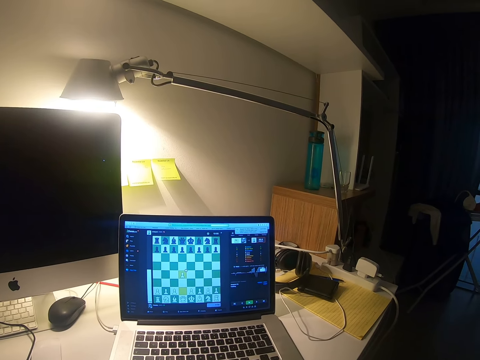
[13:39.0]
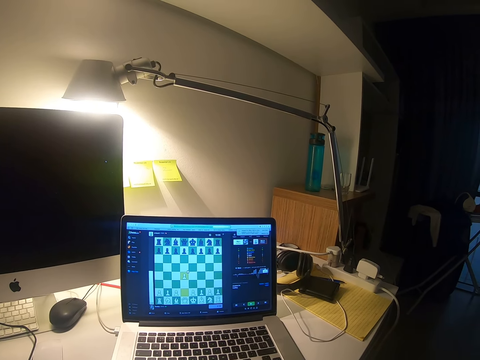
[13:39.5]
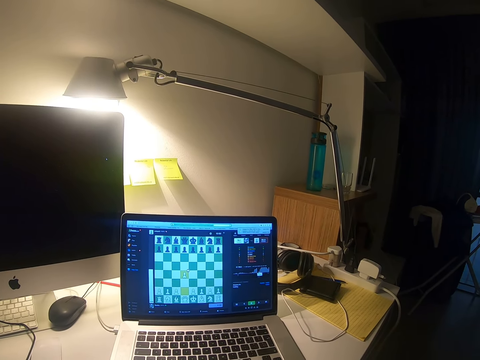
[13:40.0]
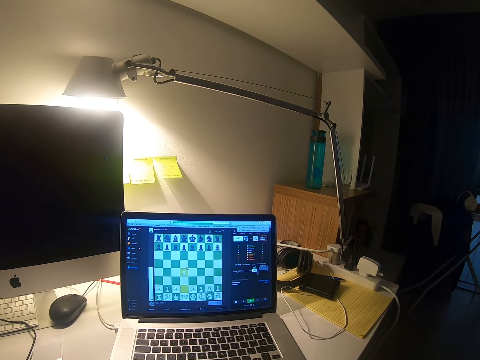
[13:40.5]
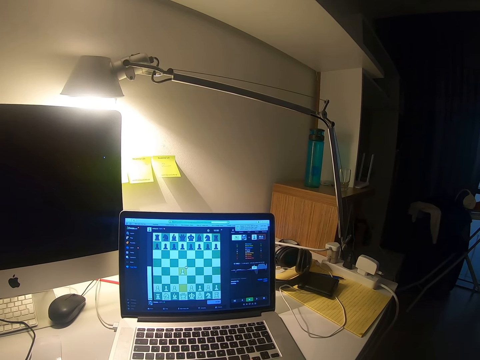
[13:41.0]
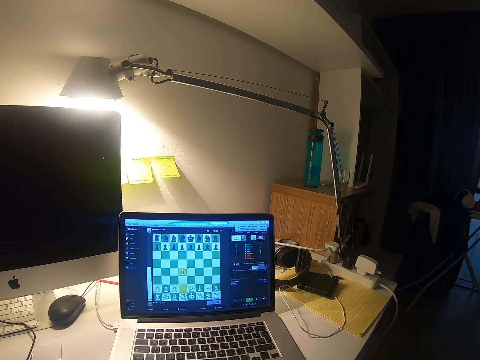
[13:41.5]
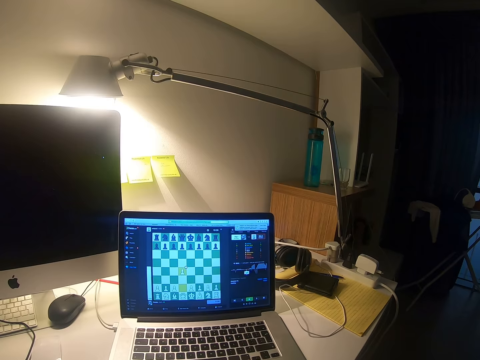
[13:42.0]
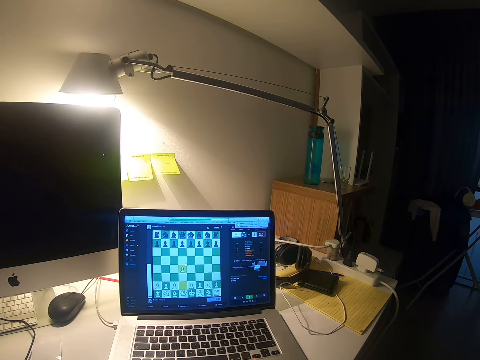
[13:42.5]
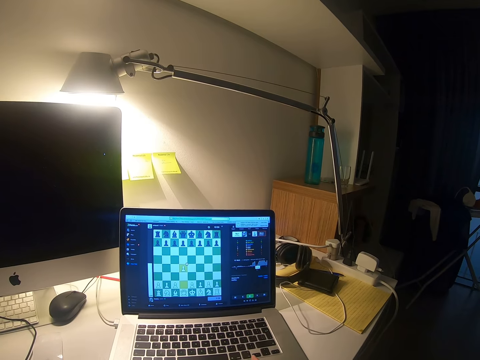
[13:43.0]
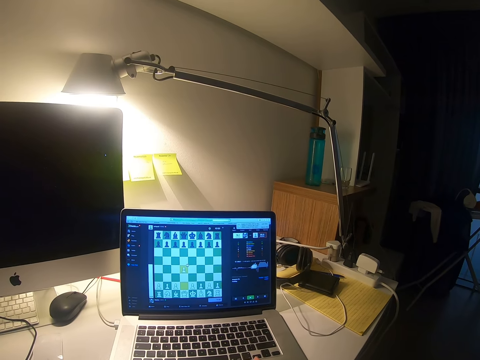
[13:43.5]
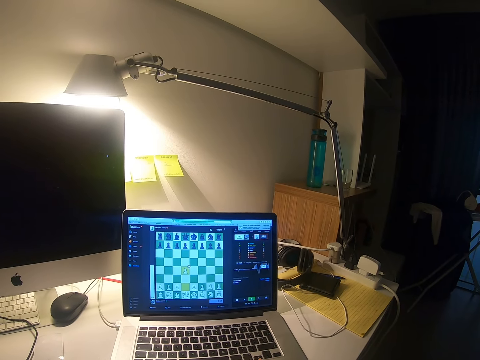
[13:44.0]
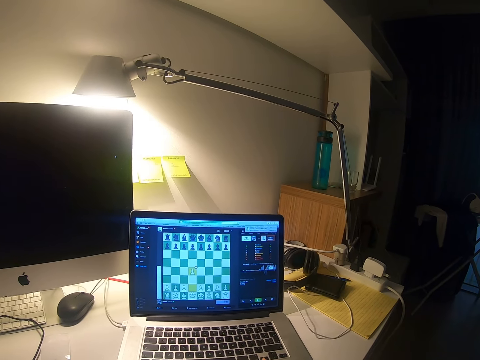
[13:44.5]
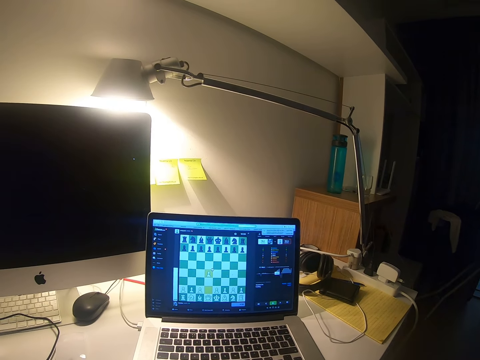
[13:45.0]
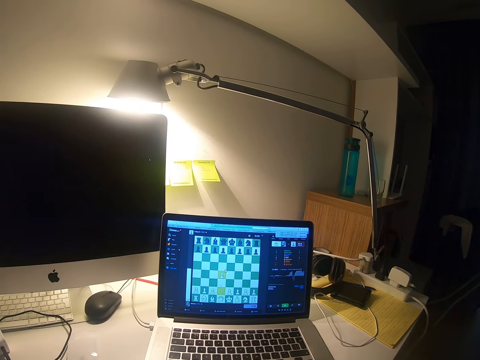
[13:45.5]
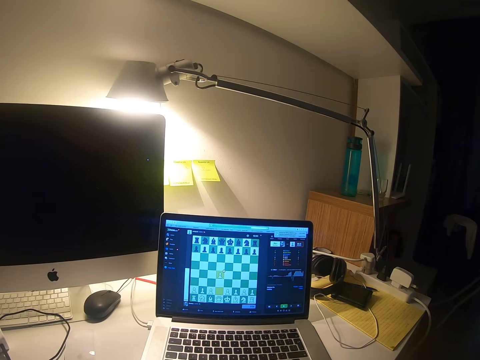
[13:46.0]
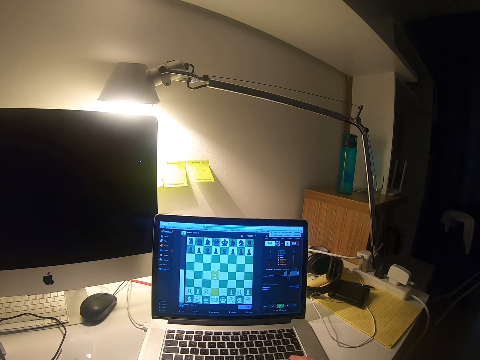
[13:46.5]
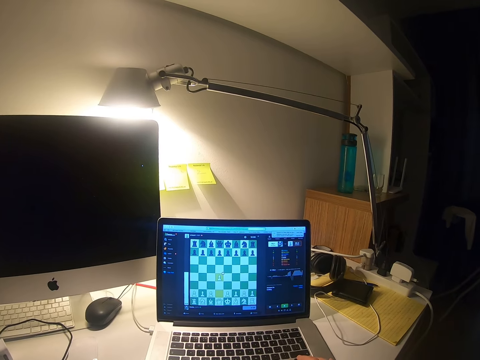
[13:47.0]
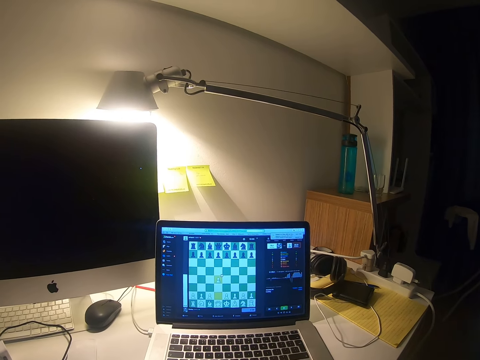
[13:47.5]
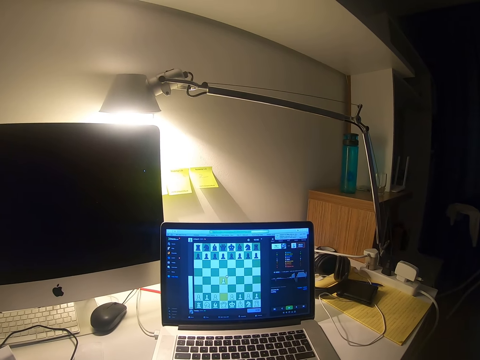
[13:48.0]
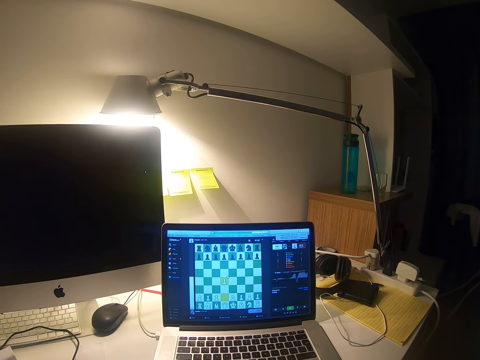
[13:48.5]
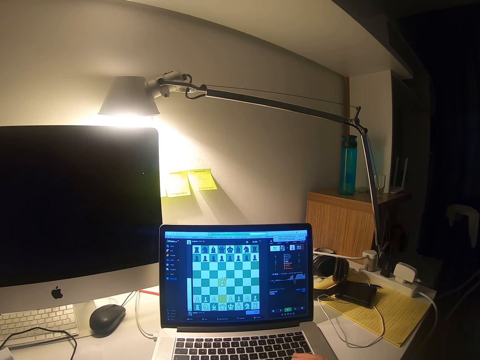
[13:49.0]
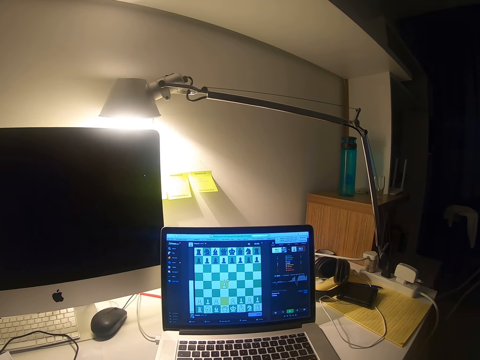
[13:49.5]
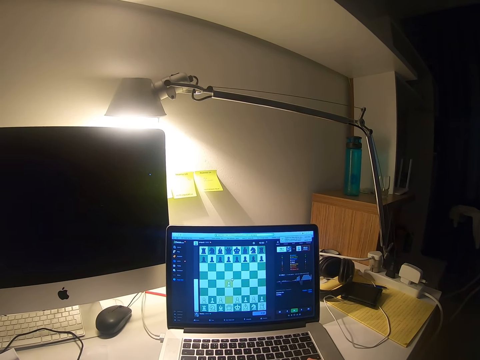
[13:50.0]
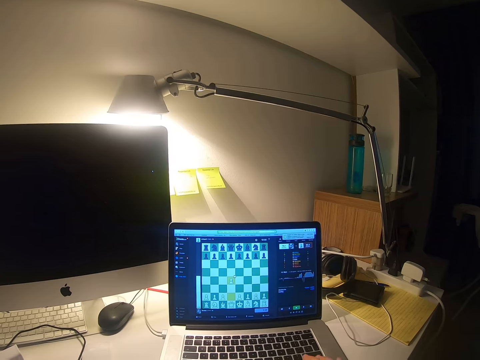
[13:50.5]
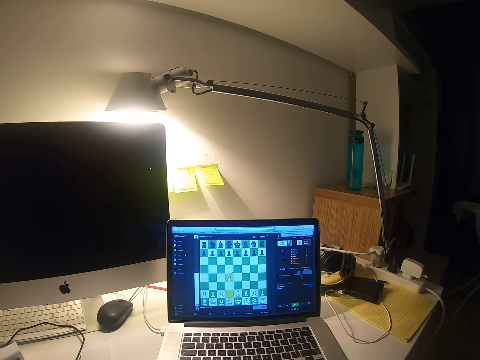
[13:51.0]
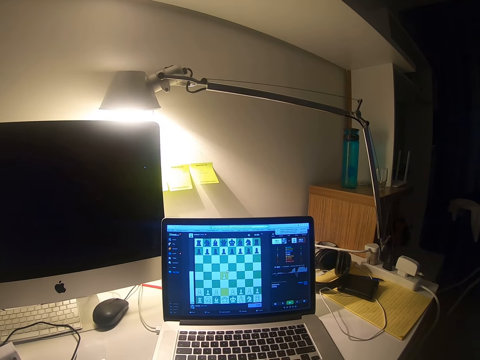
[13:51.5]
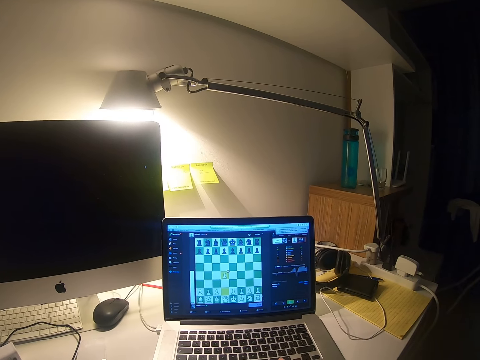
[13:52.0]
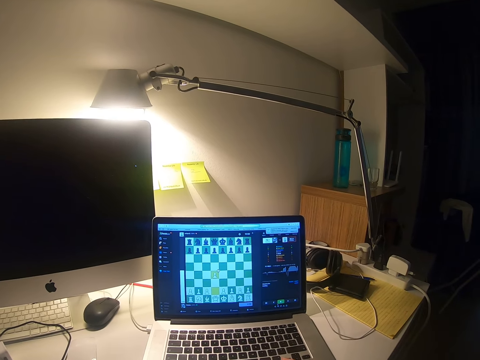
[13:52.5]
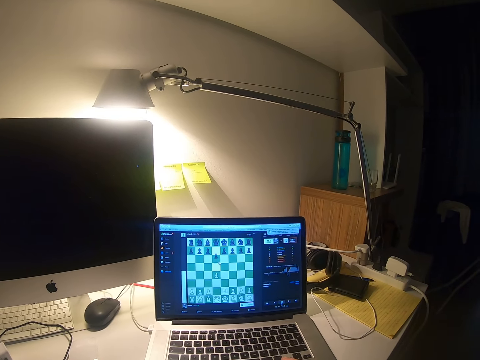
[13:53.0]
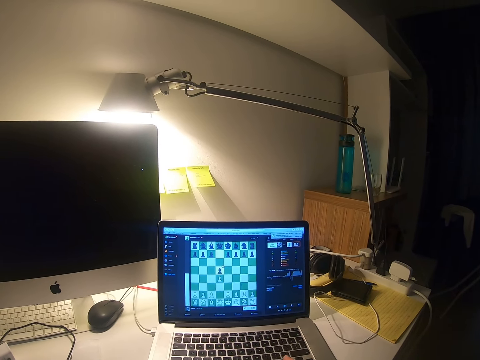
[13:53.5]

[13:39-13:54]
The camera wearer sways a hand.

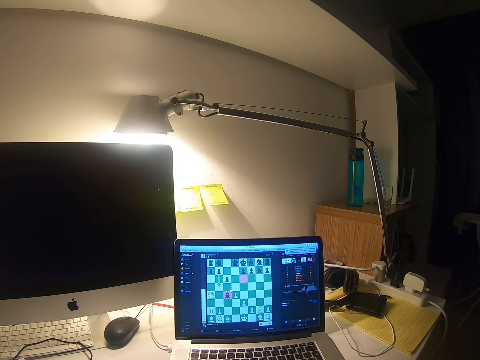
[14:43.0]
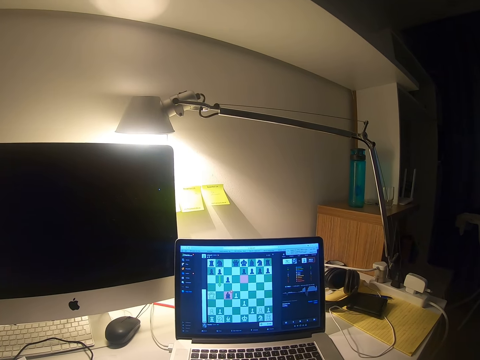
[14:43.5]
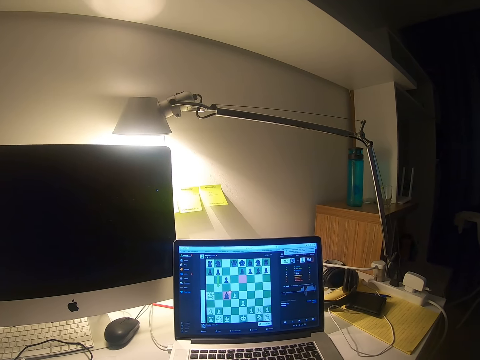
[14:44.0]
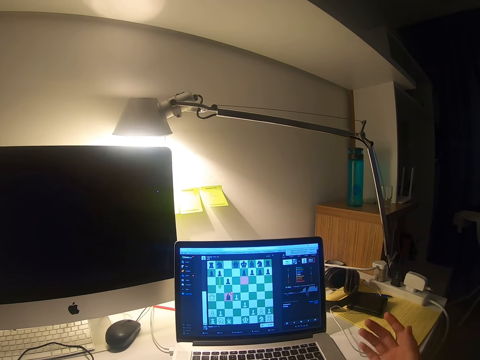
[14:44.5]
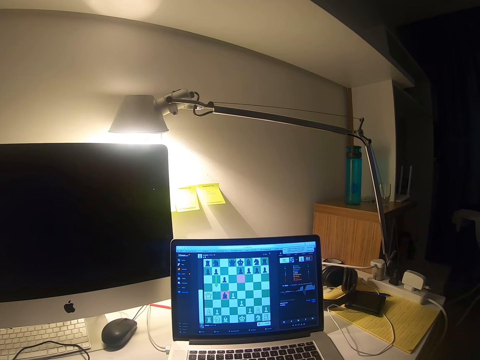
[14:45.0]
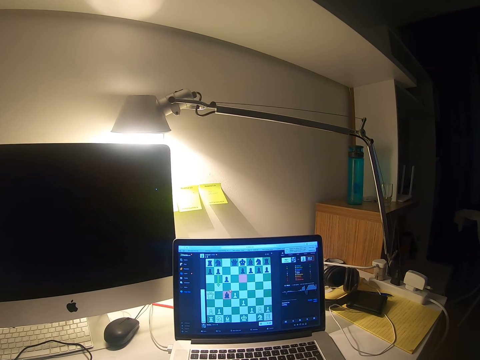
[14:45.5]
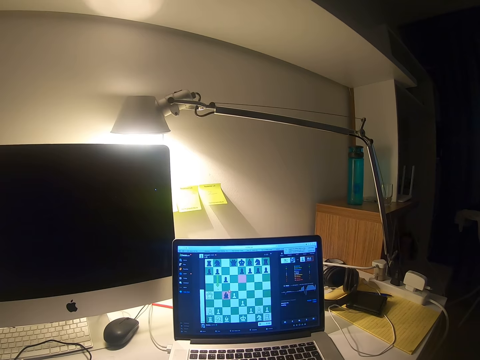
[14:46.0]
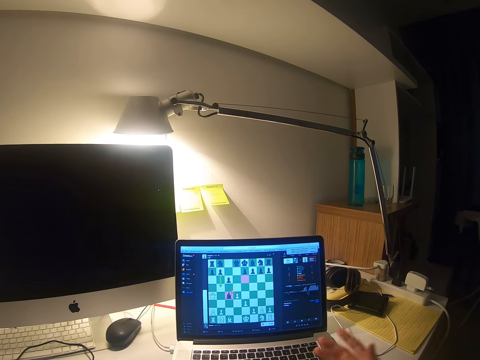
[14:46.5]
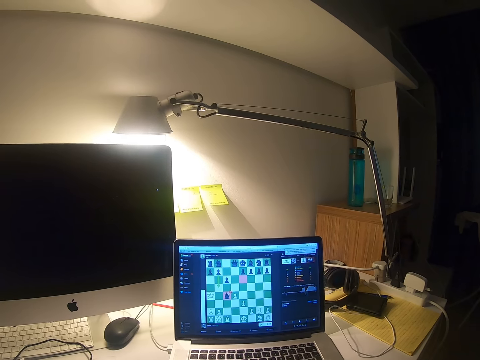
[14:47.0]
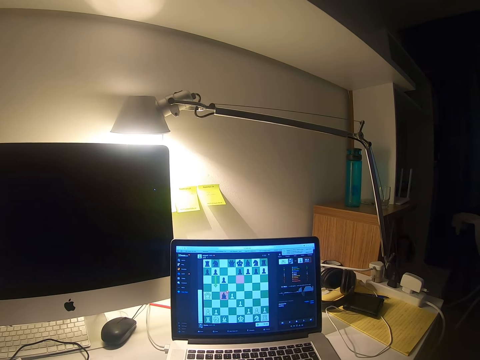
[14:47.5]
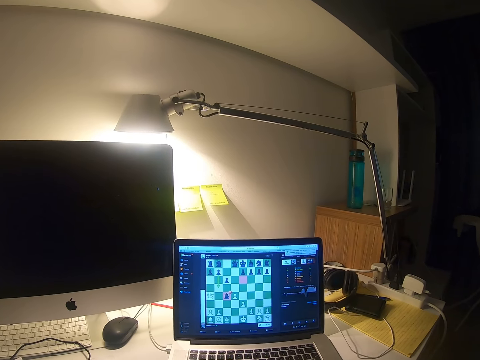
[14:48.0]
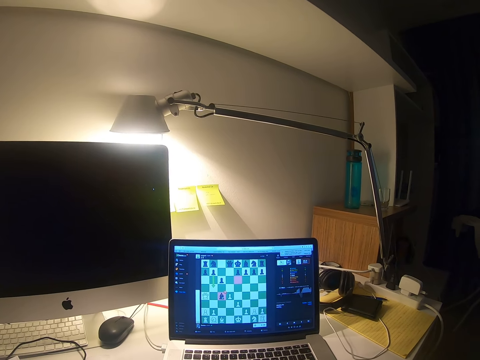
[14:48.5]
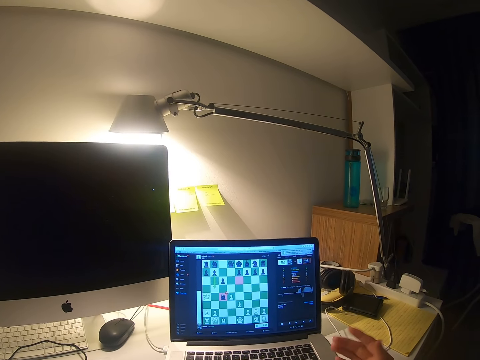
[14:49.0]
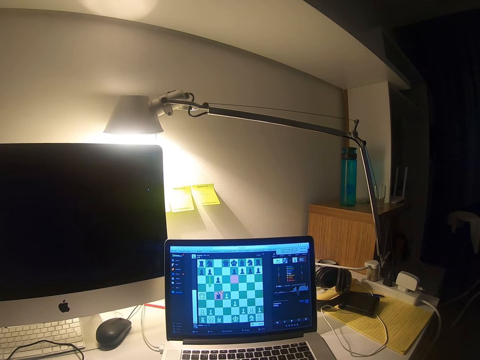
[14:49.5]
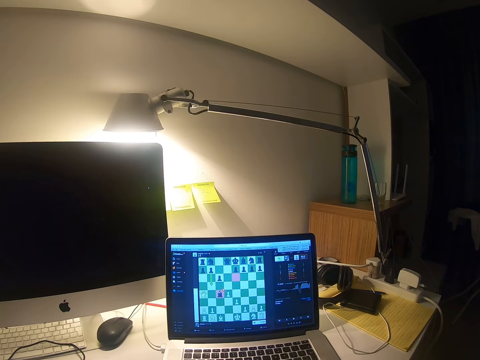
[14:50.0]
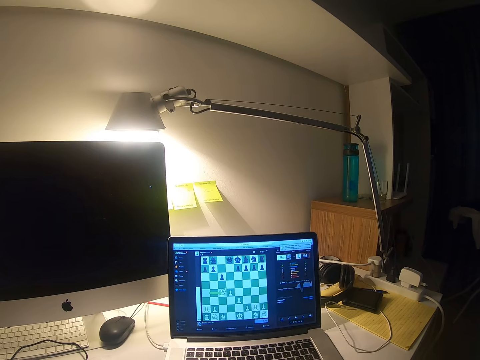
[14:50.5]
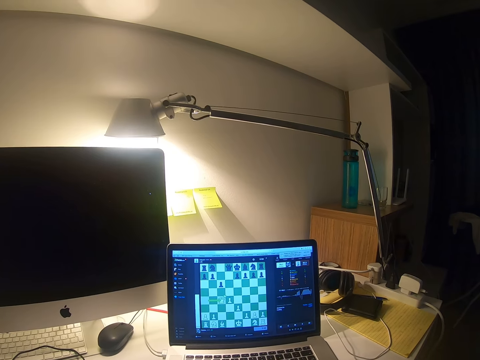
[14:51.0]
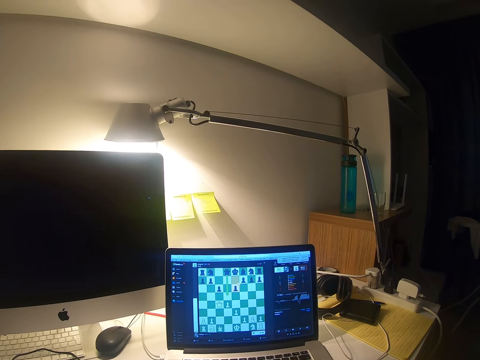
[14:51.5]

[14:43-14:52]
The camera wearer sways a hand. They sway the hand again.

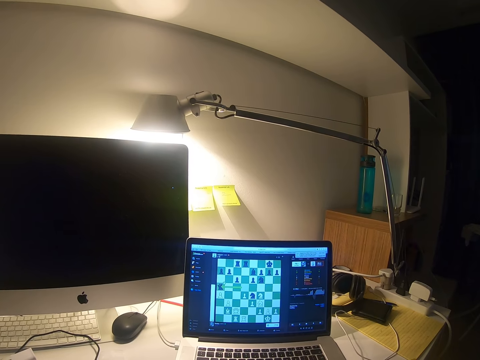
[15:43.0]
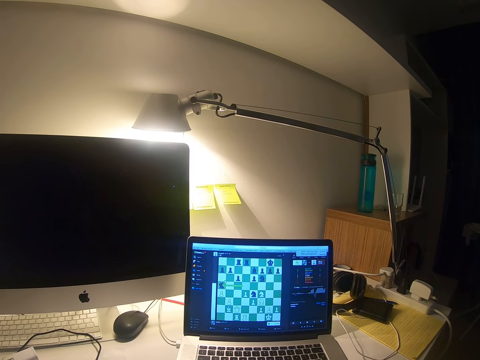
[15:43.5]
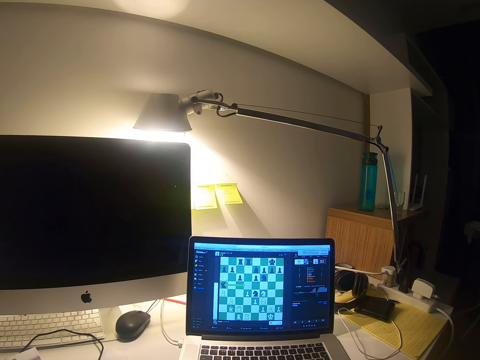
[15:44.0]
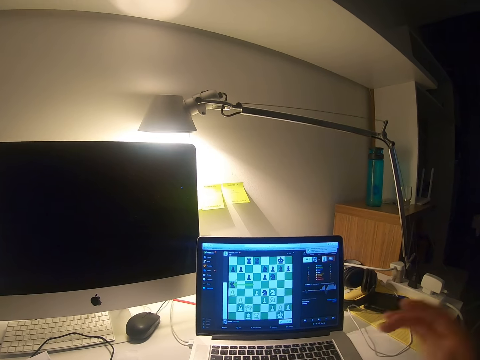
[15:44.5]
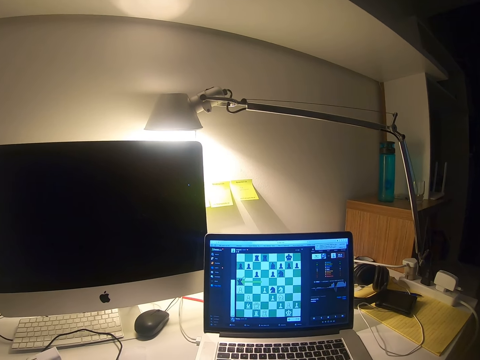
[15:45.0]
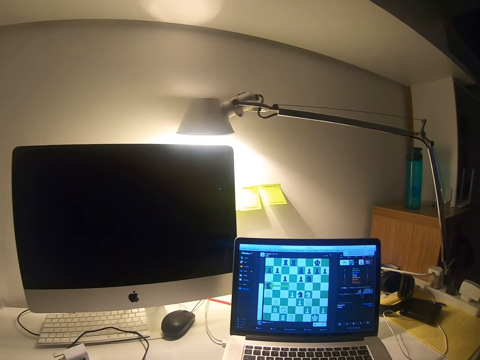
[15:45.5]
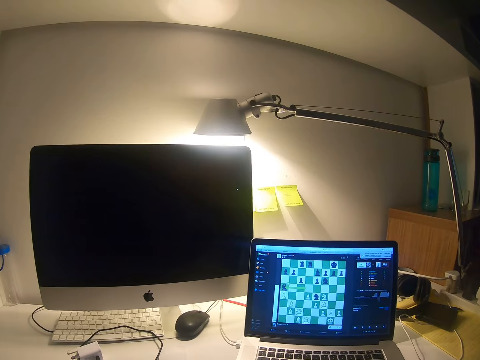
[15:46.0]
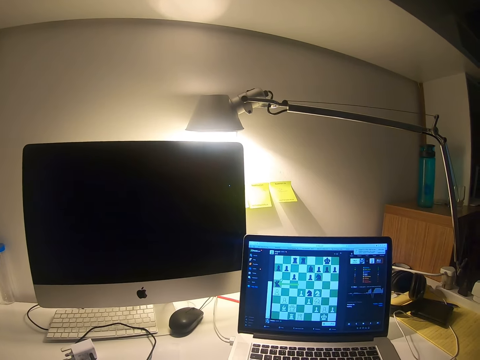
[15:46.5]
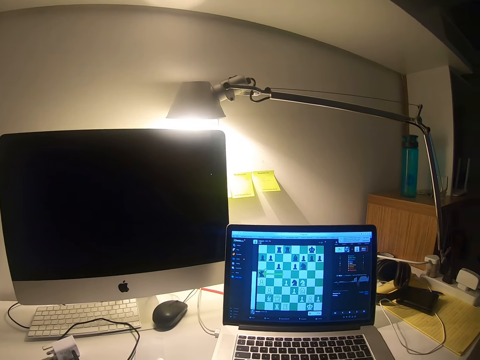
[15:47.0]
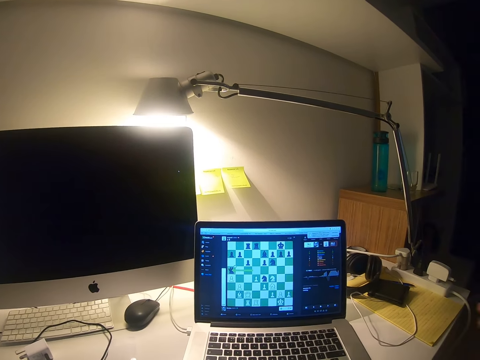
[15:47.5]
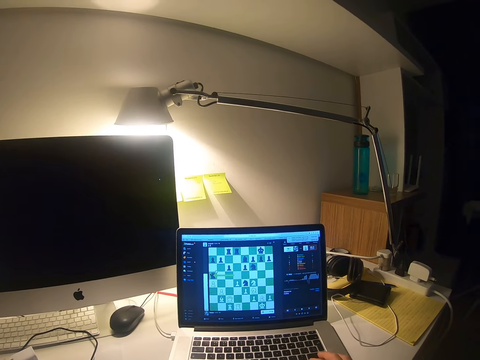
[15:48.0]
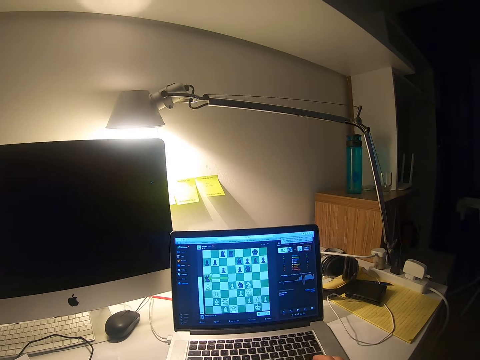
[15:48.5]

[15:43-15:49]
The camera wearer touches the camera. He lifts his hand. He dials on a laptop. He puts his hand down.
